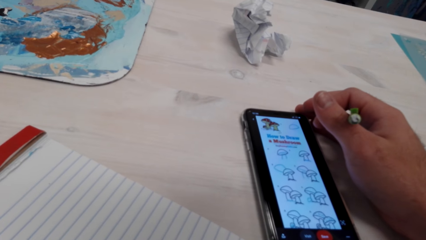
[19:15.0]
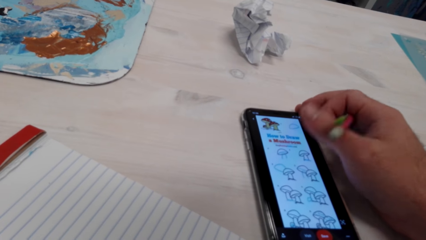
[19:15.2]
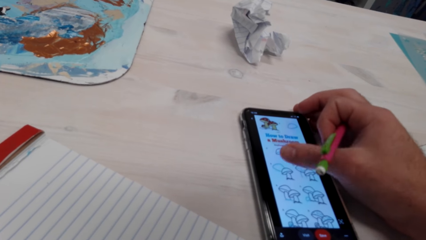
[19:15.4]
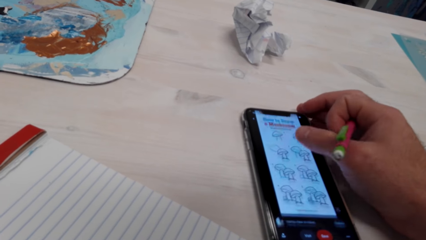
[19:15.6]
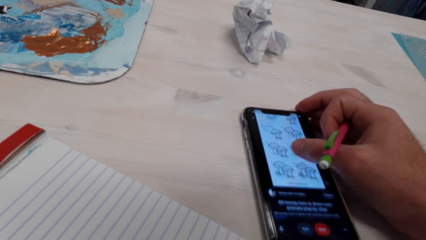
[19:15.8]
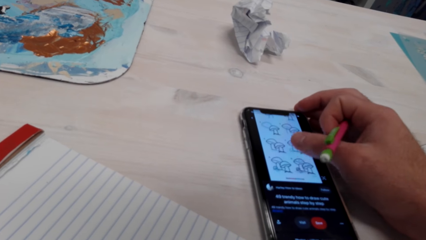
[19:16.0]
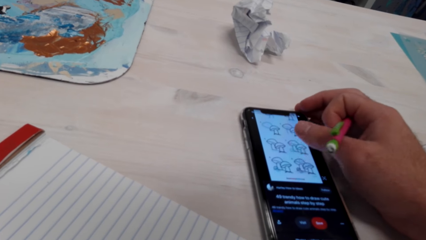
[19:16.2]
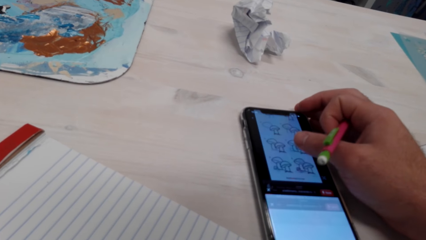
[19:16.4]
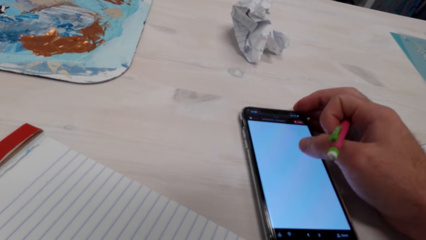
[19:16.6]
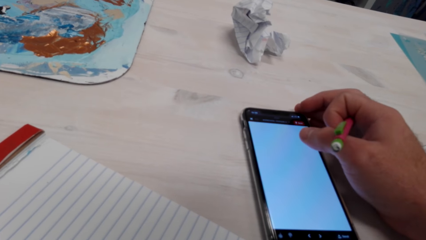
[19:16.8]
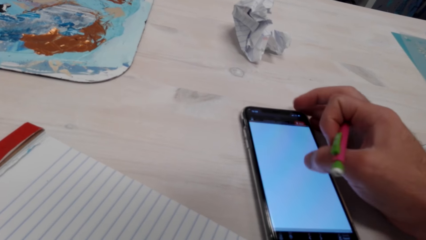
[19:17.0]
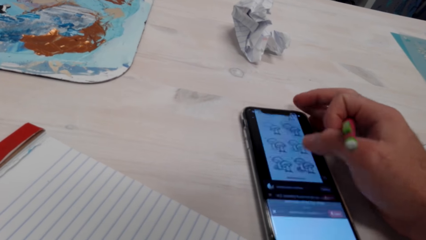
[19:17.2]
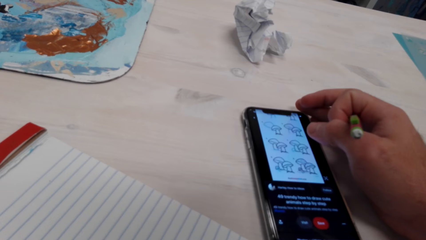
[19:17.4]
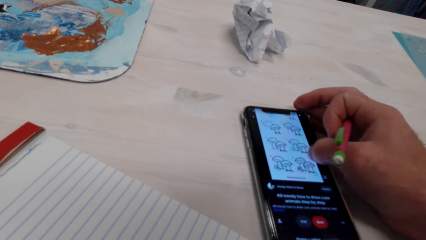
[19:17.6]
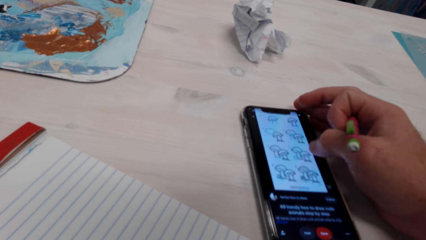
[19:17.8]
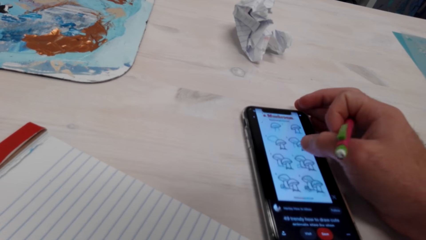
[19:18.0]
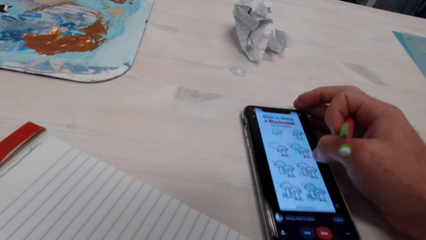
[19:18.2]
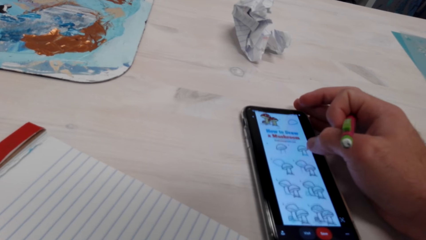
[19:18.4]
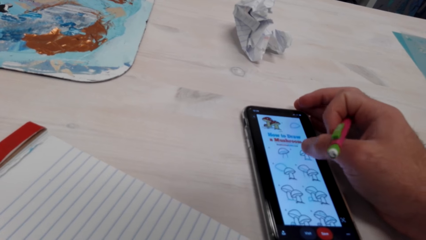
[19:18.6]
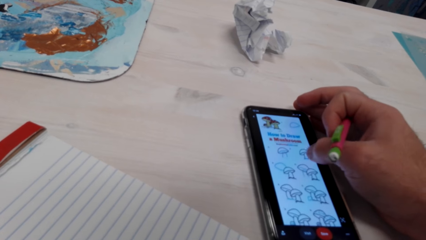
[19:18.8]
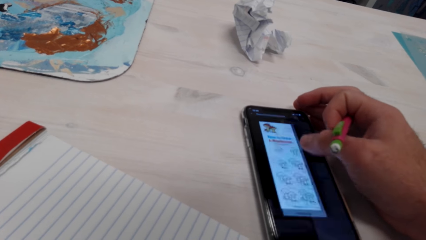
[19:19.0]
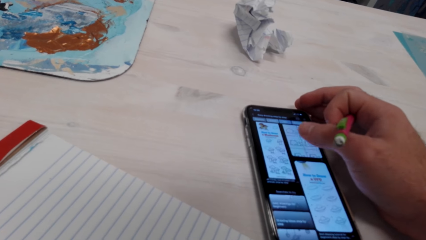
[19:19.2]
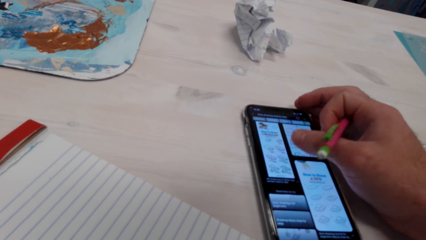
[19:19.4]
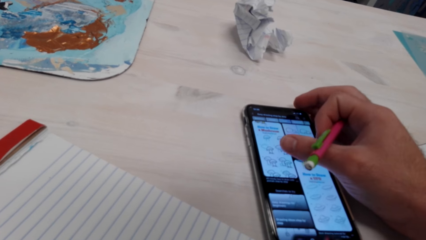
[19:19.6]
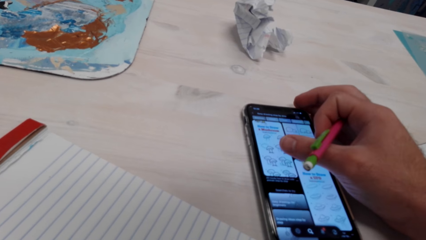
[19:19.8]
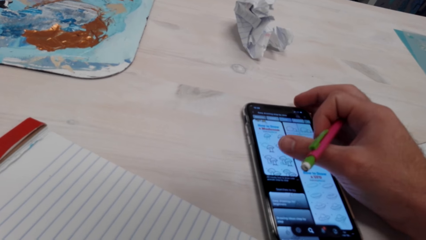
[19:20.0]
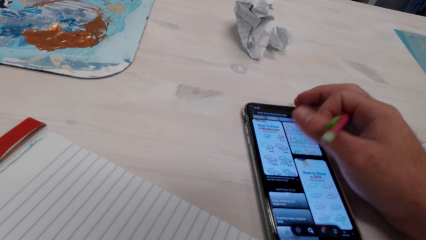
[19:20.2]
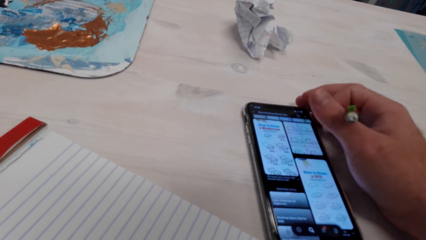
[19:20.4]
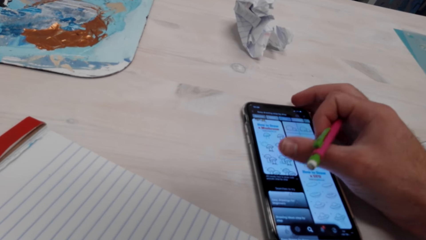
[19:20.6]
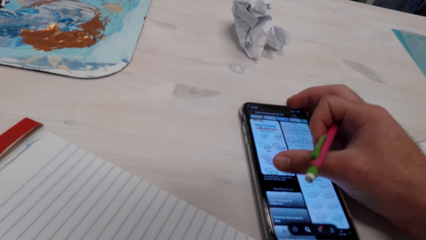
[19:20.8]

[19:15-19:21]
The camera wearer looks at the phone. He operates the phone with his hand.

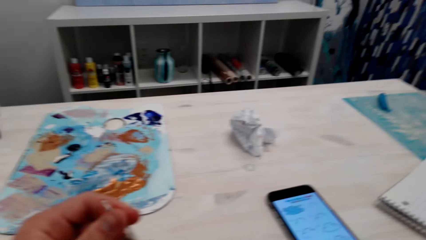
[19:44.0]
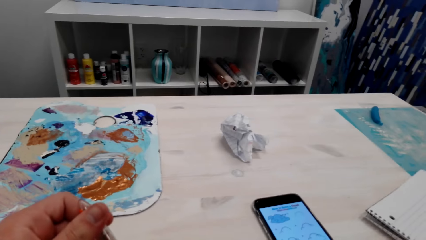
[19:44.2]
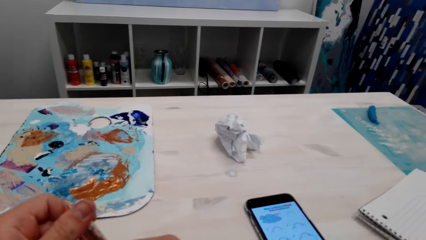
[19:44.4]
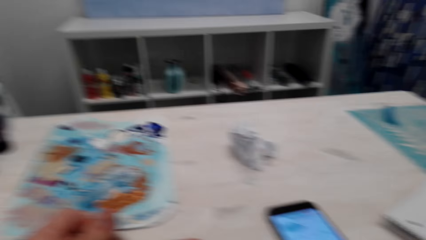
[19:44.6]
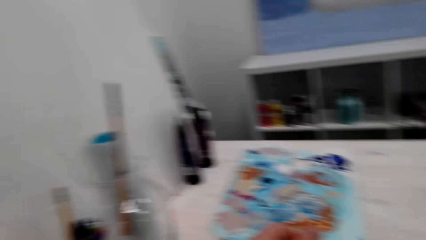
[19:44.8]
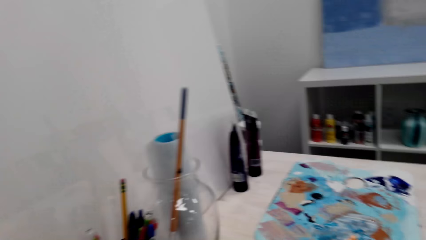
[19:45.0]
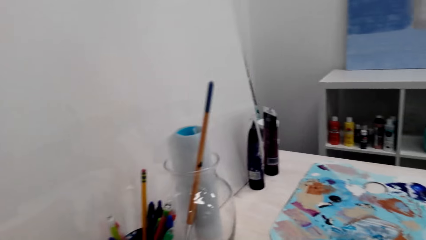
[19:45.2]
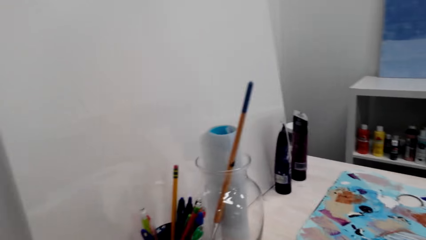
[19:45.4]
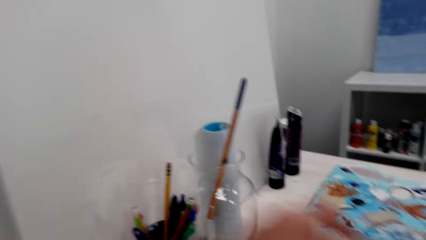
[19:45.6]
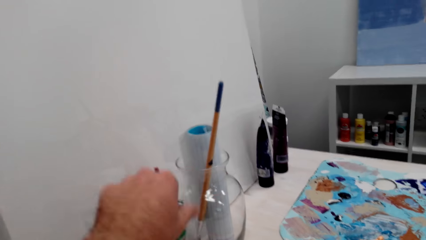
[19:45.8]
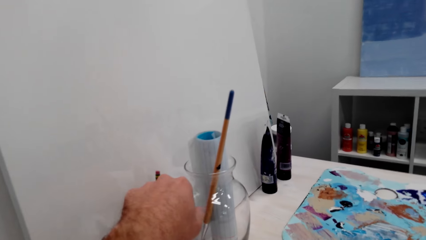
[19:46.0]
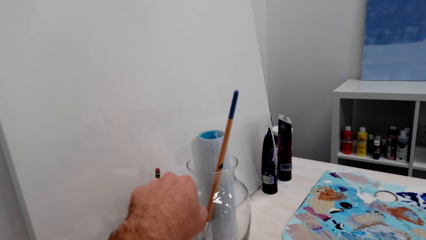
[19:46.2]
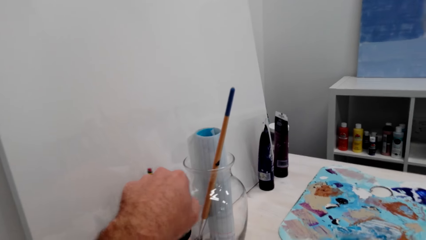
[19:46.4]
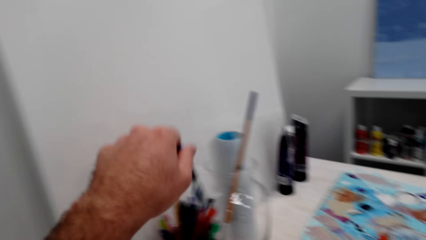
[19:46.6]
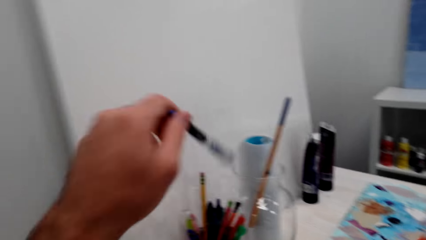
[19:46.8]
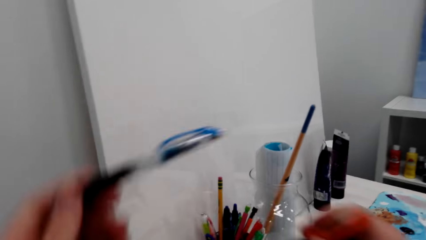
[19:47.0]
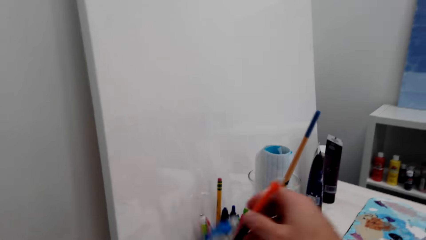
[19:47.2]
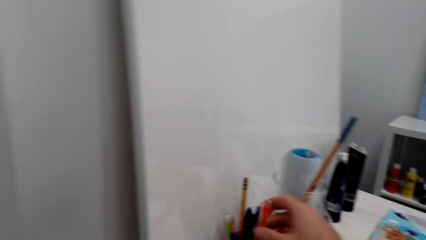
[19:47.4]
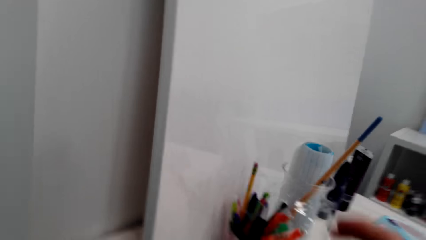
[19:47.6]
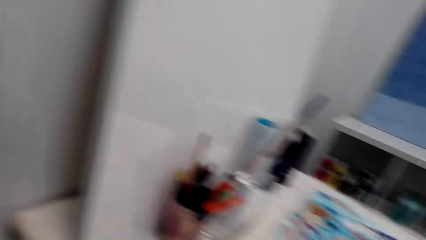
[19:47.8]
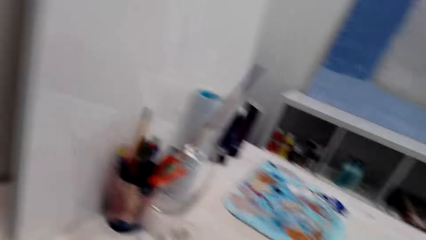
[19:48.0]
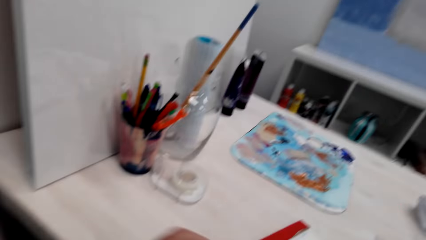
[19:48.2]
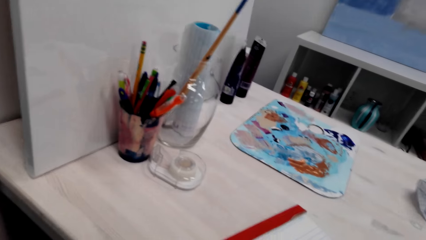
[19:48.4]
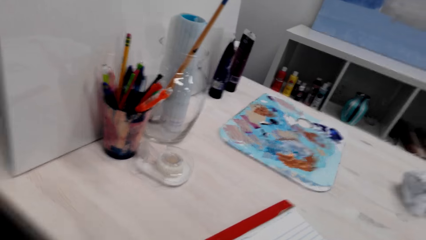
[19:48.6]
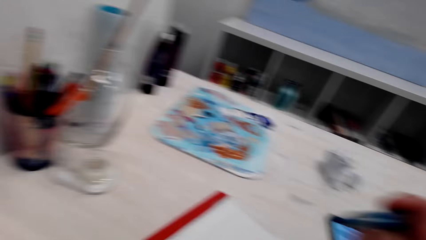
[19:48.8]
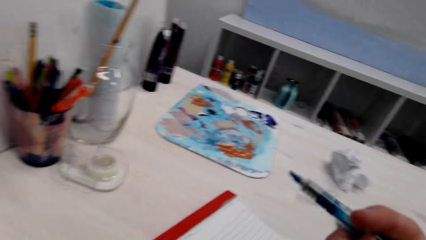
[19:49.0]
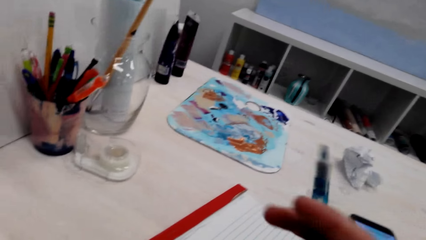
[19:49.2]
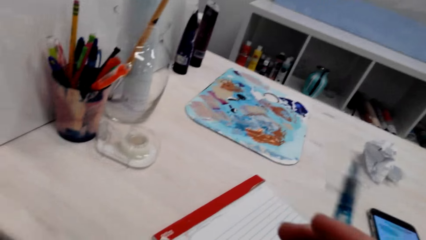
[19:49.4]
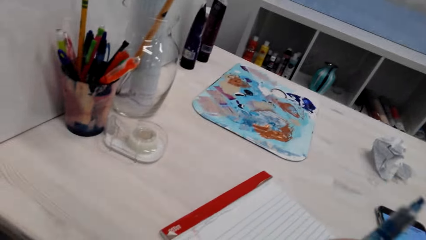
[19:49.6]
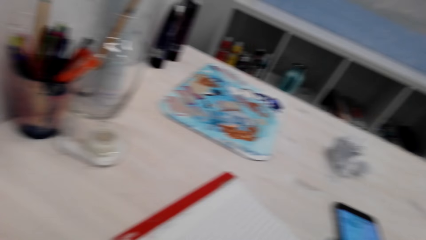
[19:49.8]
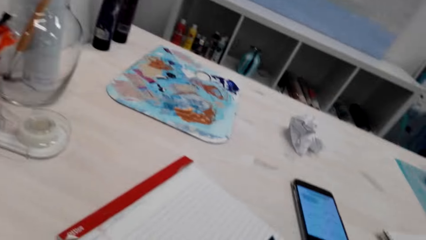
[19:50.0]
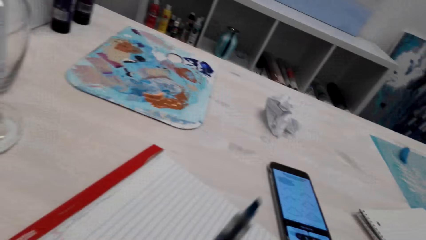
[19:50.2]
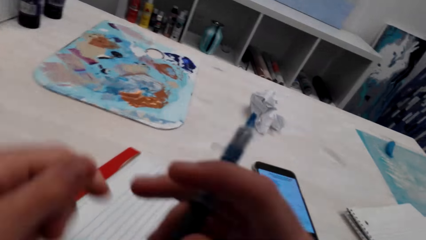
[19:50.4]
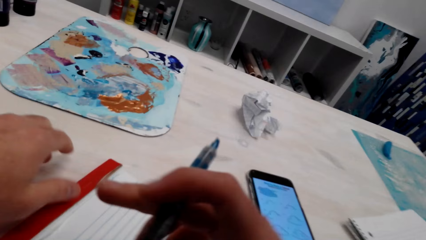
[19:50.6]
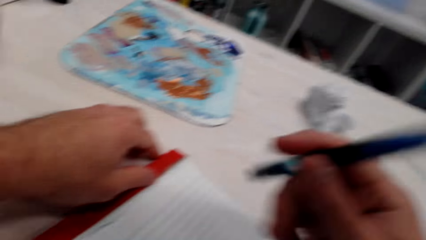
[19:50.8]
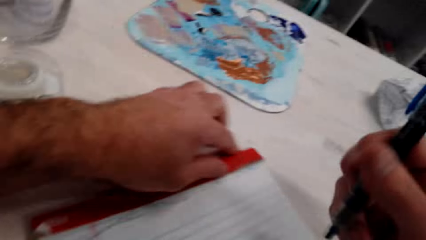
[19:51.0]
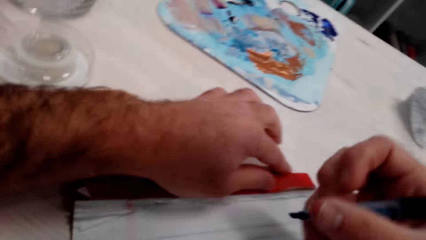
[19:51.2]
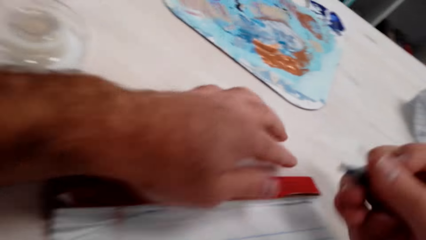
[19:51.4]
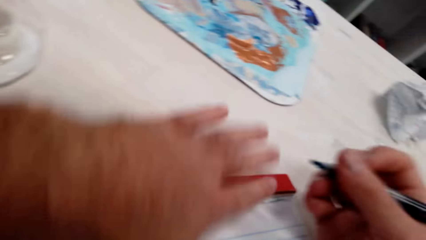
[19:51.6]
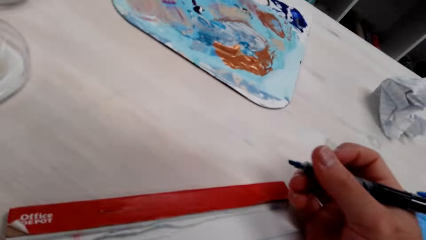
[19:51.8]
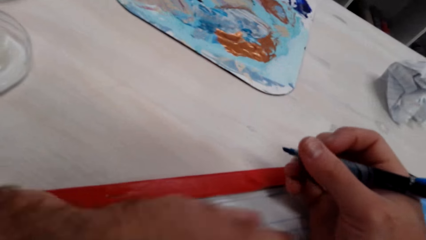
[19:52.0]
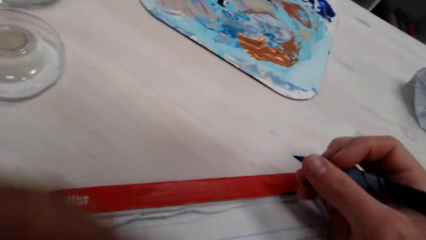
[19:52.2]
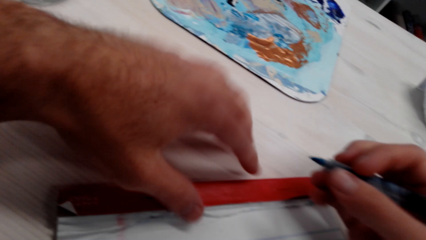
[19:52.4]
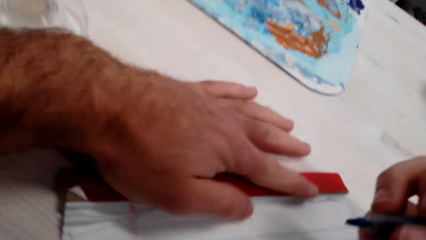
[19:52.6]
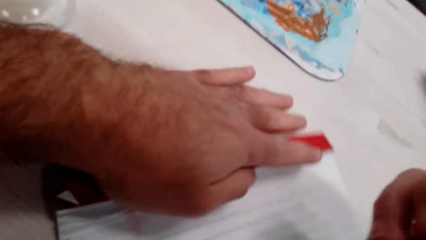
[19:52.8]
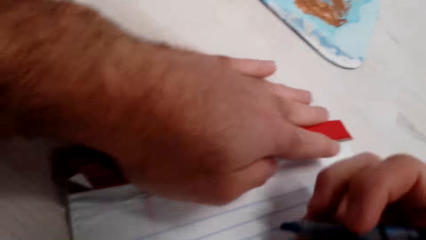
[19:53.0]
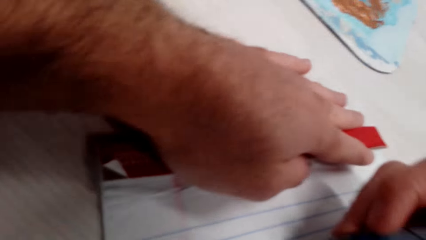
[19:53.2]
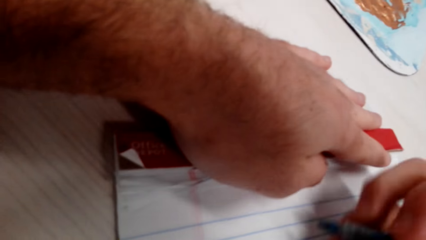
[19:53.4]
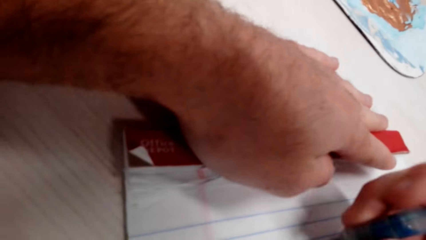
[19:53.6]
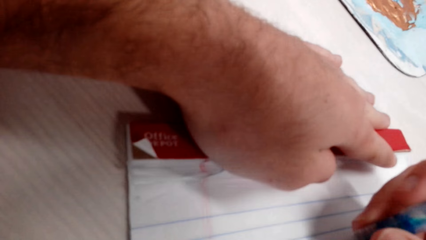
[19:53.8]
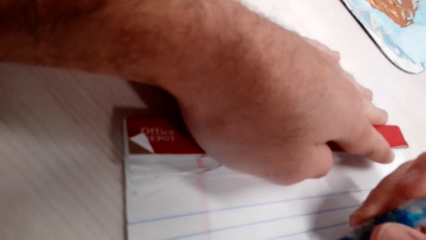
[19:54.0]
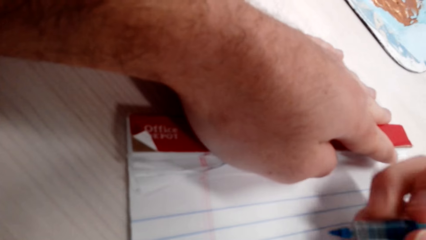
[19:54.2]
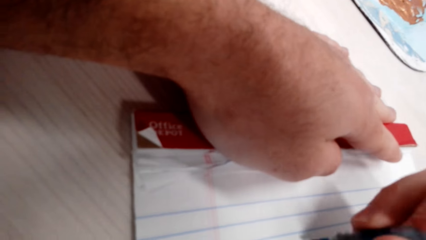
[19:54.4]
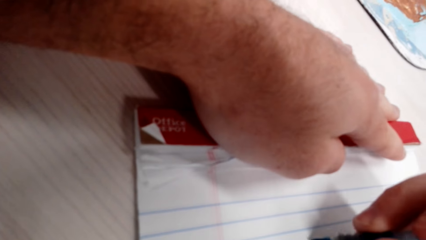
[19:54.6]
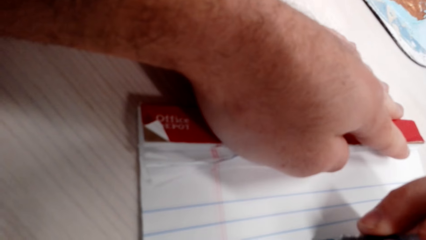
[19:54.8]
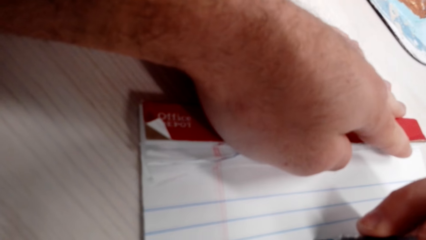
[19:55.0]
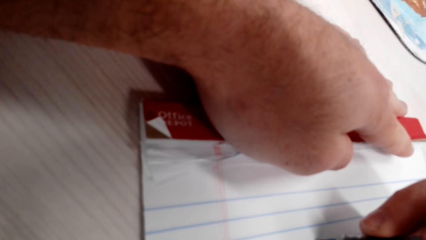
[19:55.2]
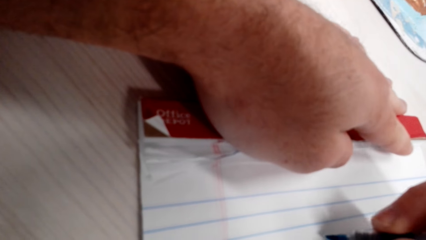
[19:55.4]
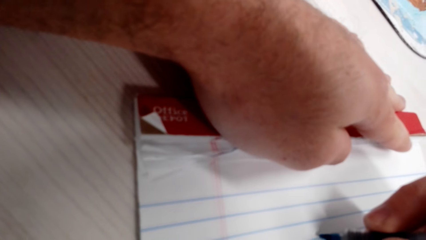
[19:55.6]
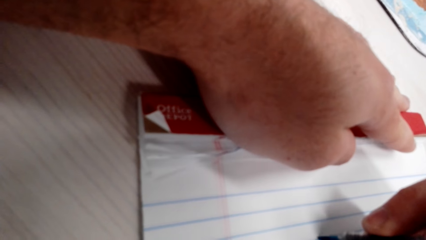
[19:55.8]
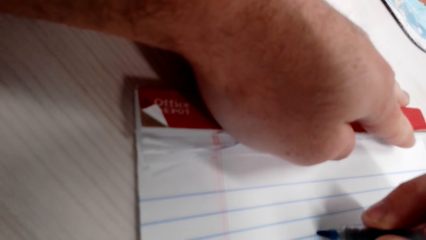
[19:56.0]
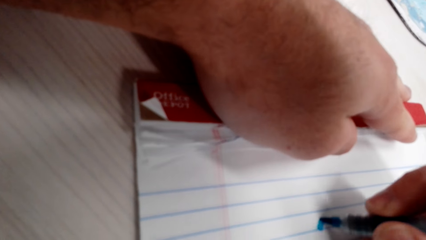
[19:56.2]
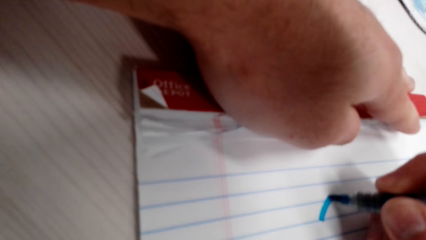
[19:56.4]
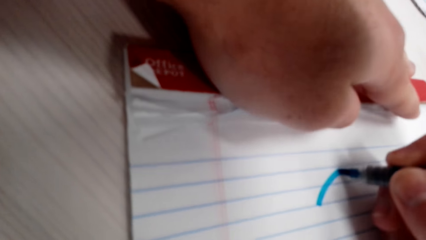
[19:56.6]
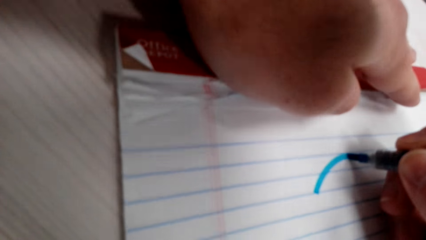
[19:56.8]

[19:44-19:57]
The camera wearer holds the pen lid. He clicks the pen. He looks around the room. He picks the pen from the pen holder. He puts the pen in the pen holder. He holds a marker pen. He wipes the book. He holds the book with his hand. He draws on the book with the marker pen.
